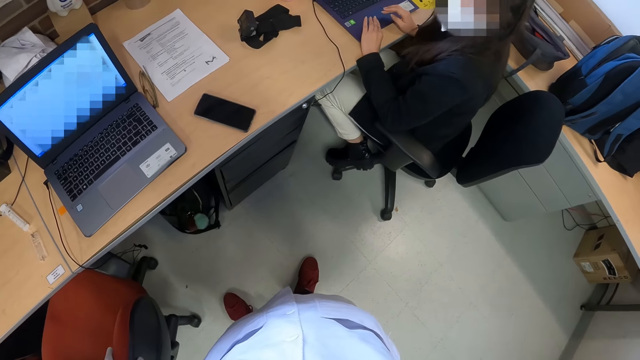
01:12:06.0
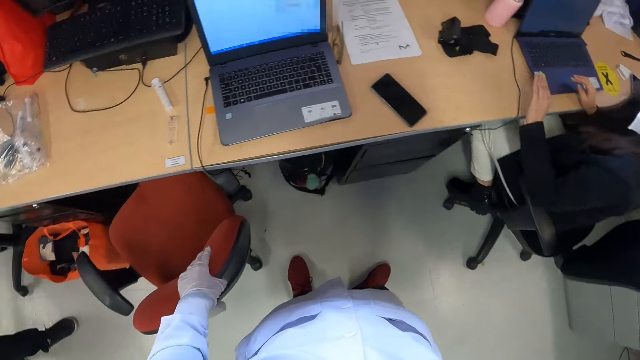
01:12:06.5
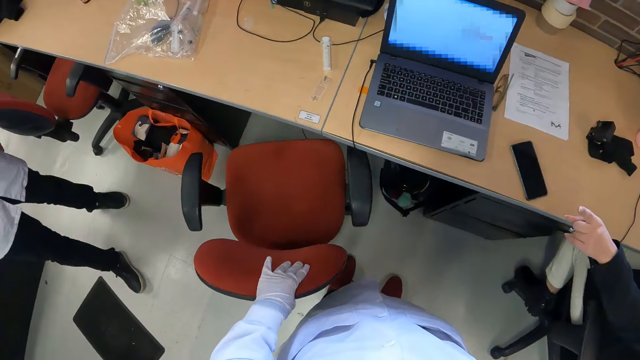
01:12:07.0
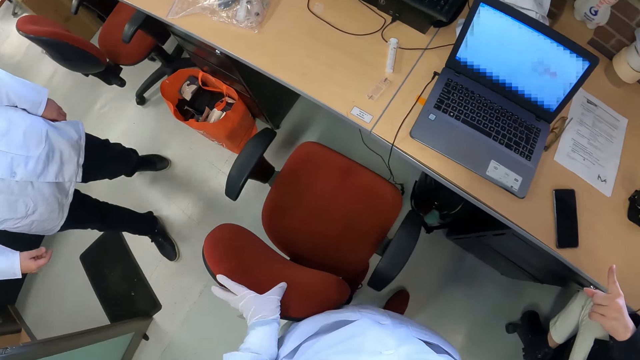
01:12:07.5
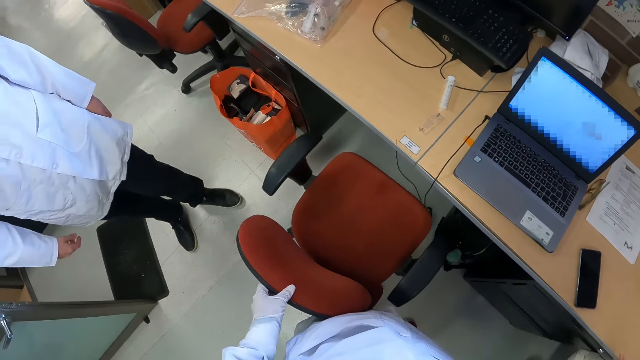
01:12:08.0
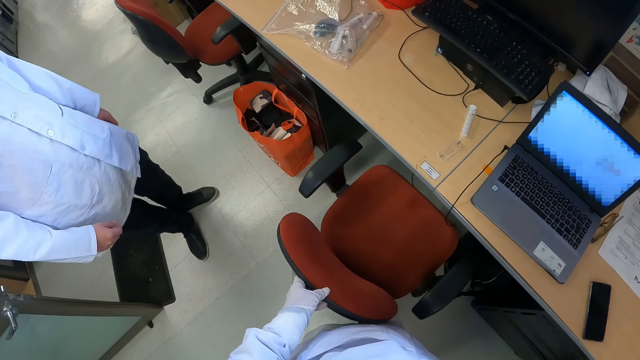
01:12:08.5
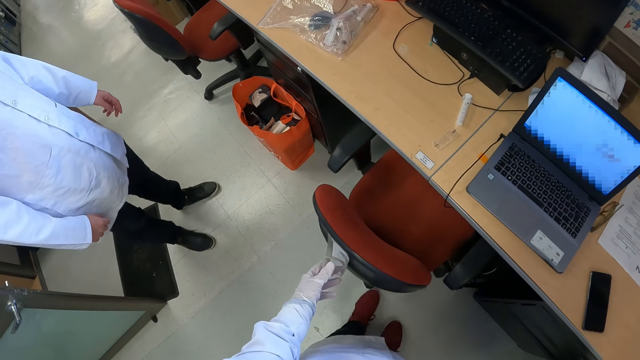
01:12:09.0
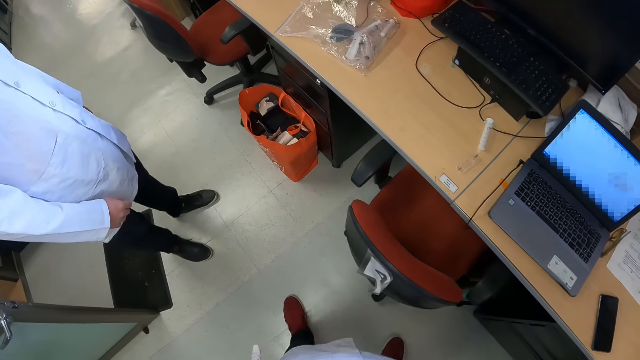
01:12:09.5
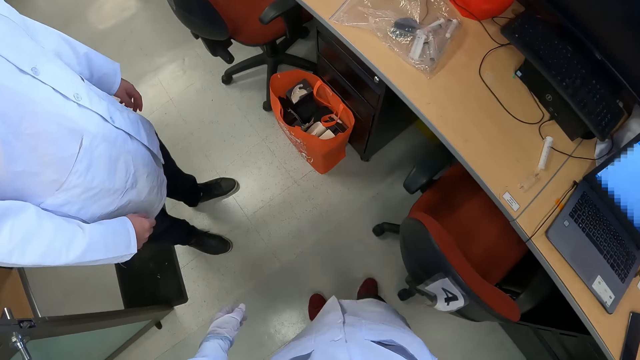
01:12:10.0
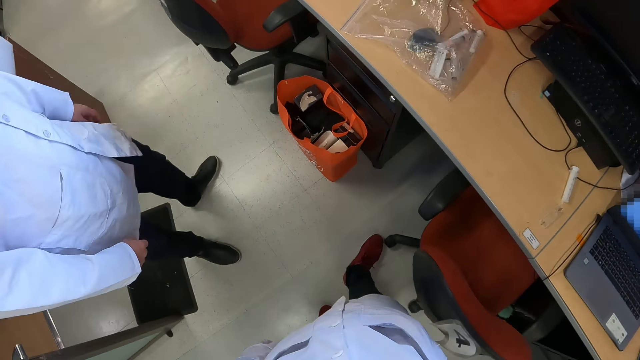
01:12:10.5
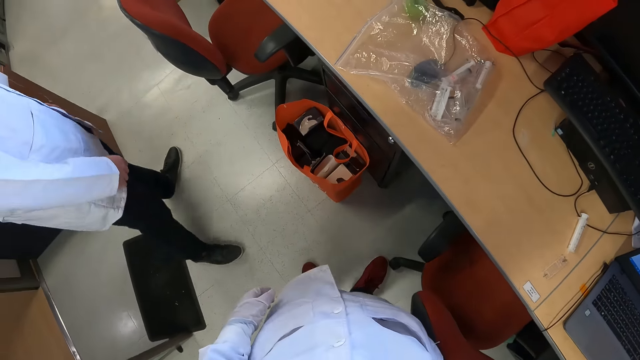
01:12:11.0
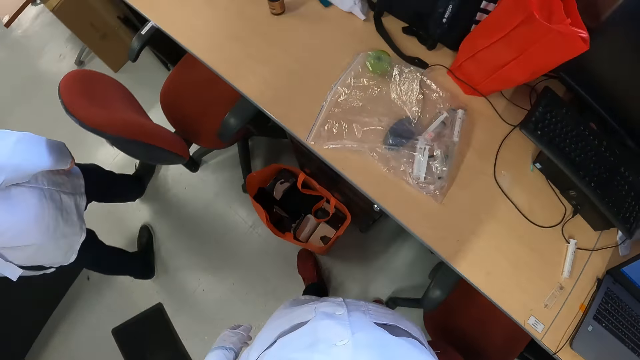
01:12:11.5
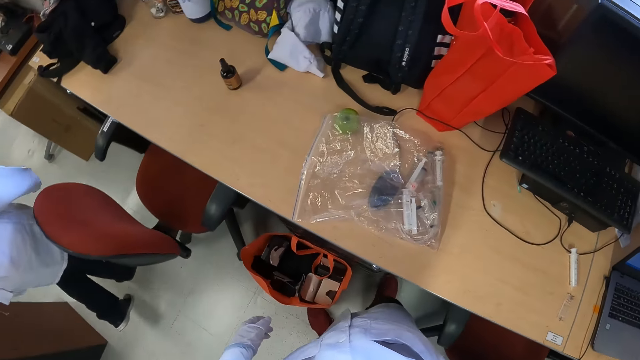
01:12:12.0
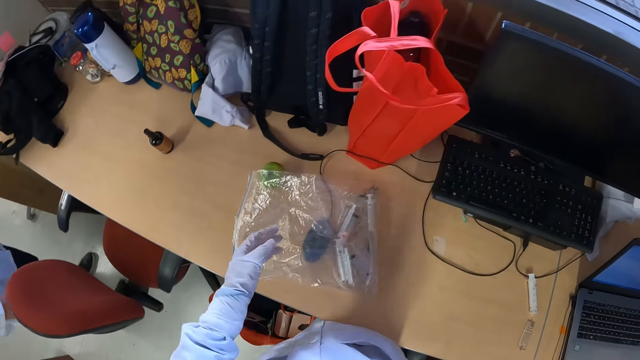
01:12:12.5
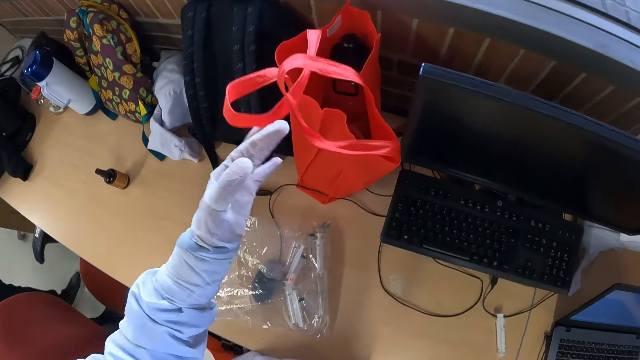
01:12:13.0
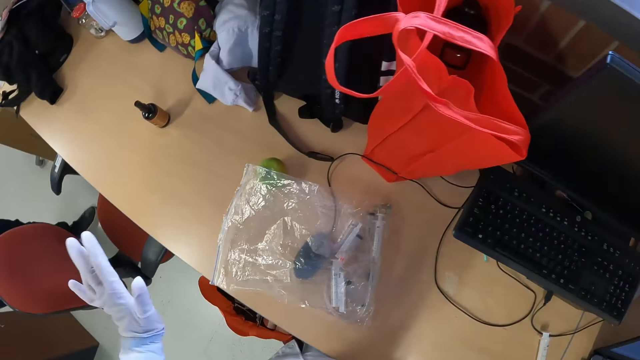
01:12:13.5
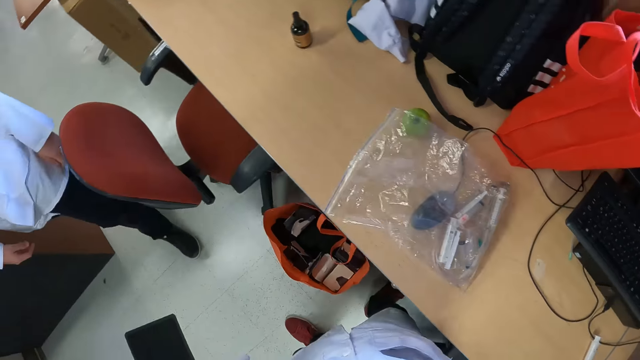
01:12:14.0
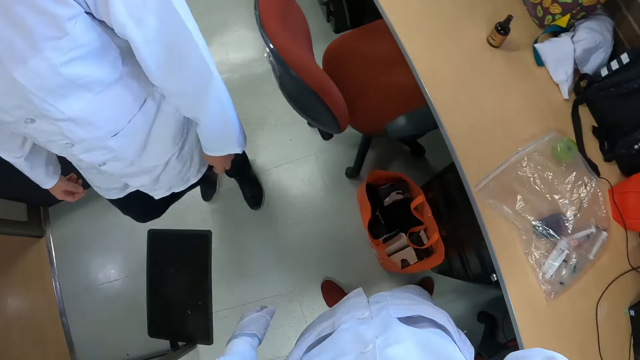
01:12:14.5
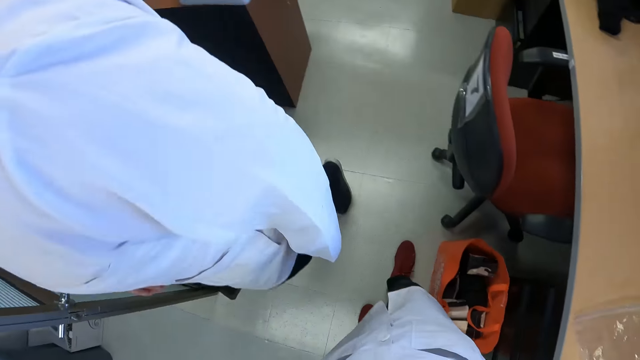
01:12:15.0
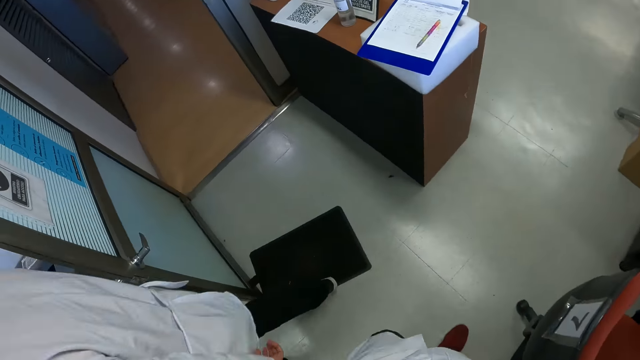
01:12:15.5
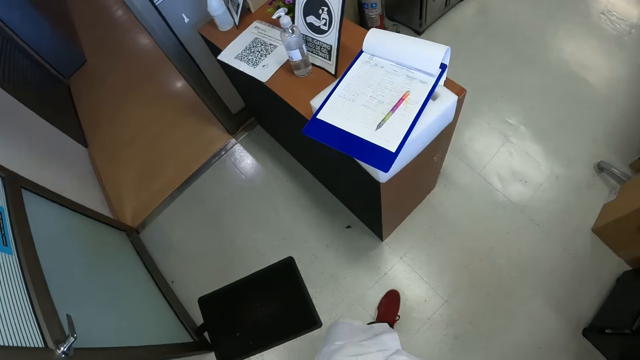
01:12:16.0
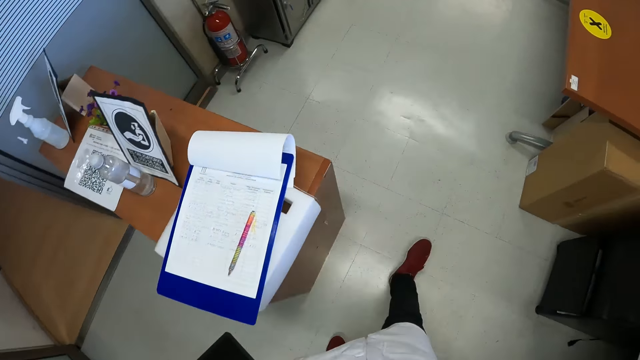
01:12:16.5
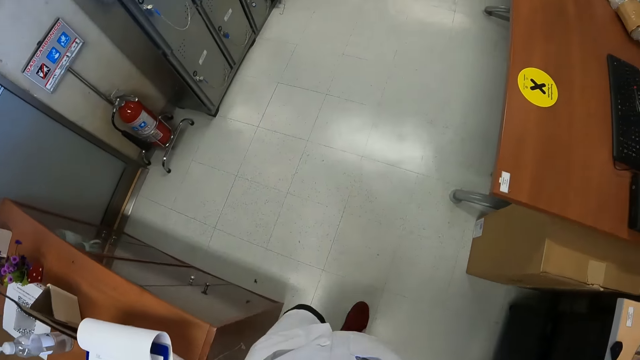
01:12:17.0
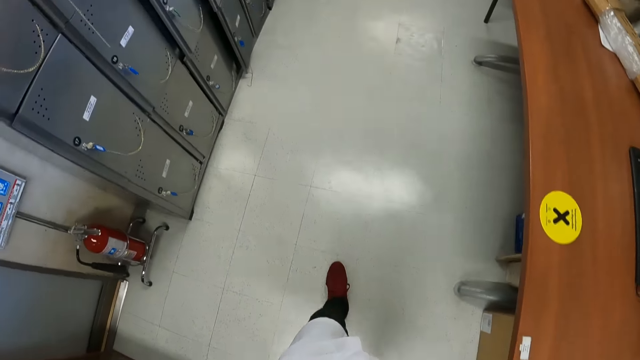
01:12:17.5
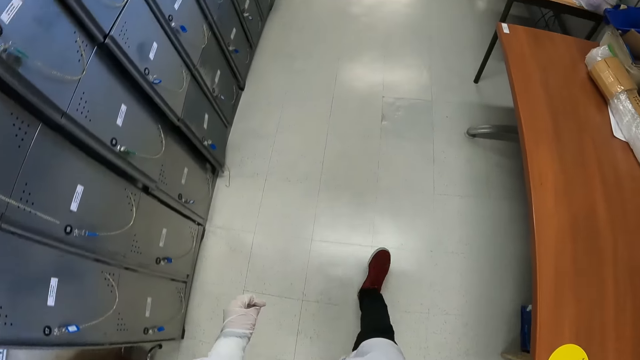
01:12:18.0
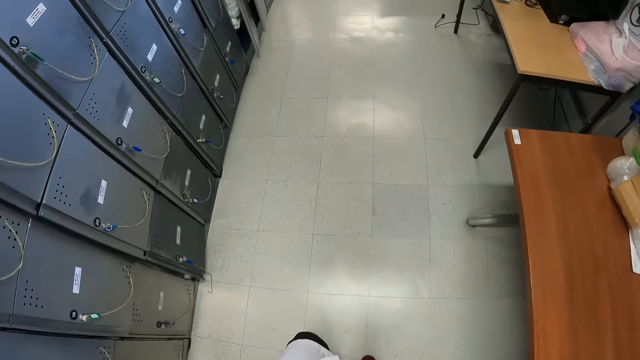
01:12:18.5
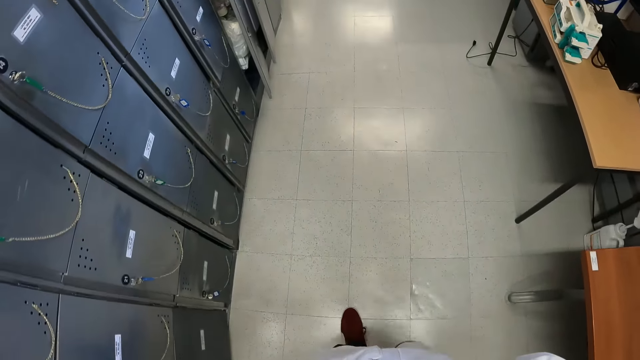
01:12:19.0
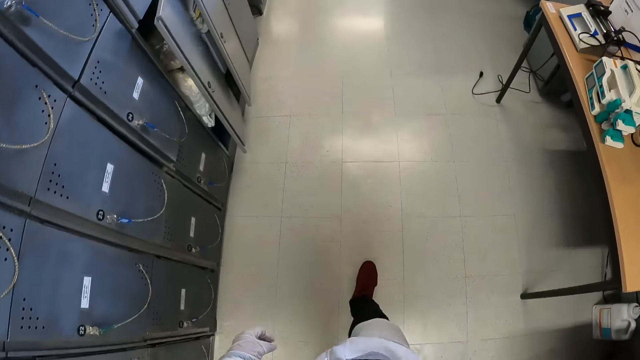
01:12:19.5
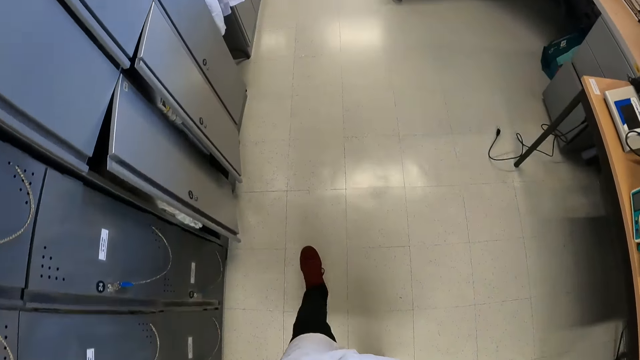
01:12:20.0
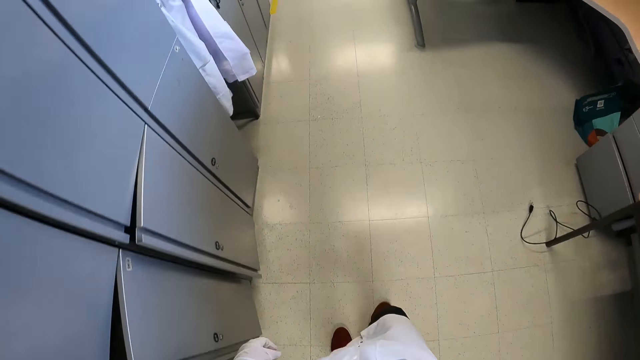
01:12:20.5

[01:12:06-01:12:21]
The camera wearer touches the carrier bag on the table with his gloved left hand. A man walks past the camera wearer. The camera wearer moves forward.

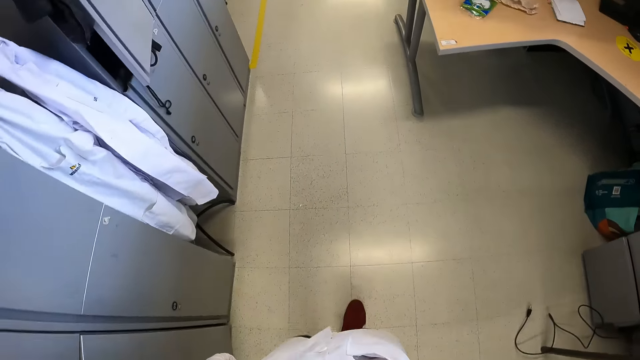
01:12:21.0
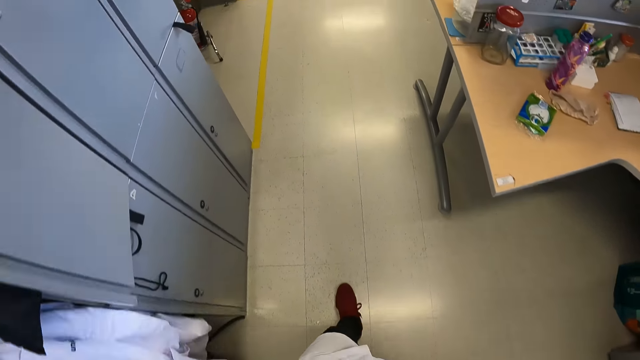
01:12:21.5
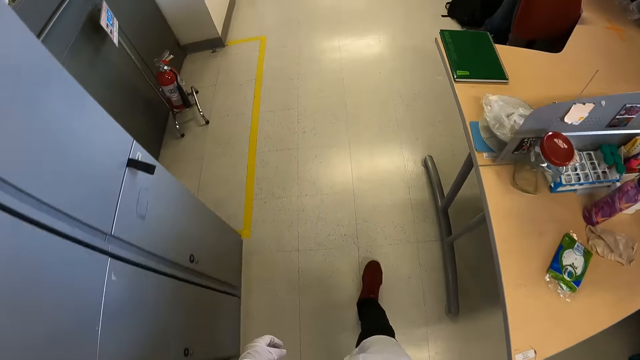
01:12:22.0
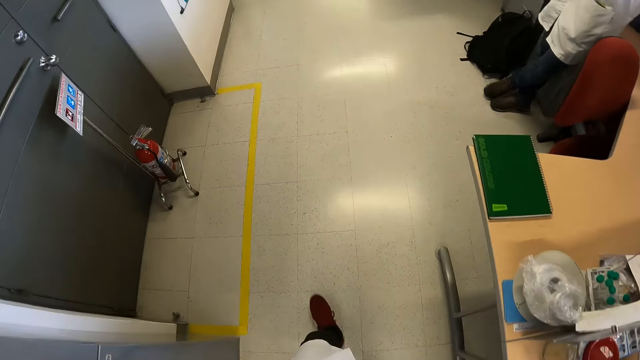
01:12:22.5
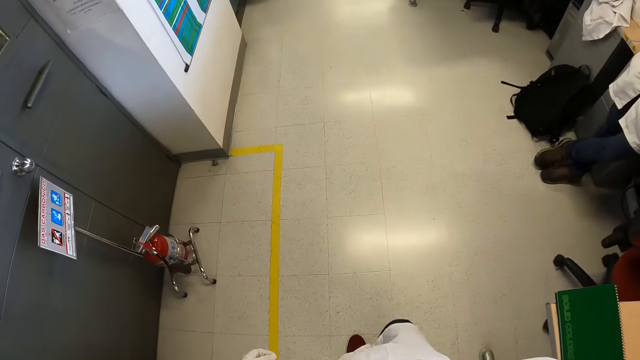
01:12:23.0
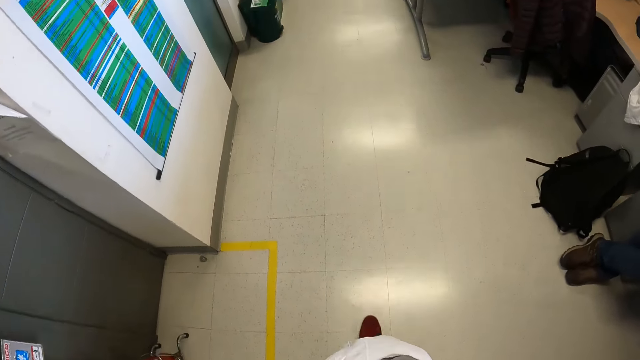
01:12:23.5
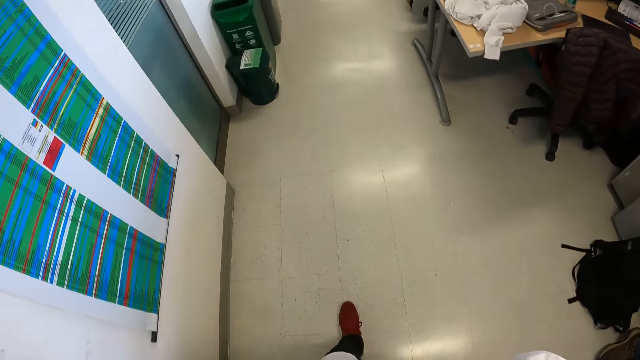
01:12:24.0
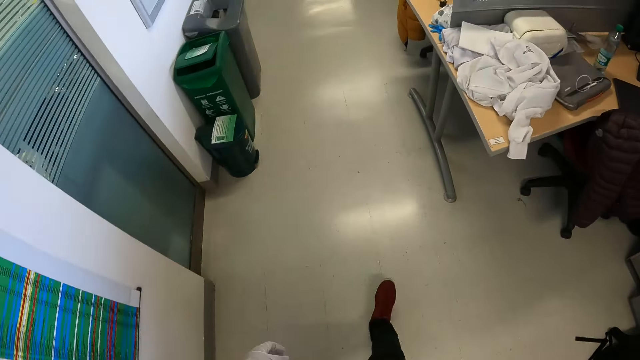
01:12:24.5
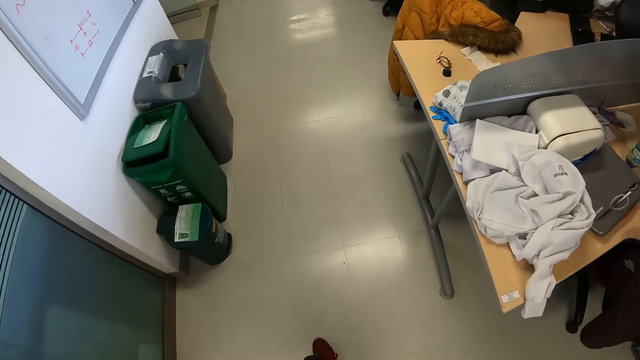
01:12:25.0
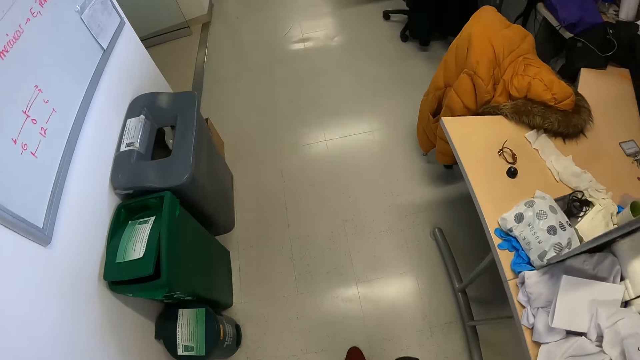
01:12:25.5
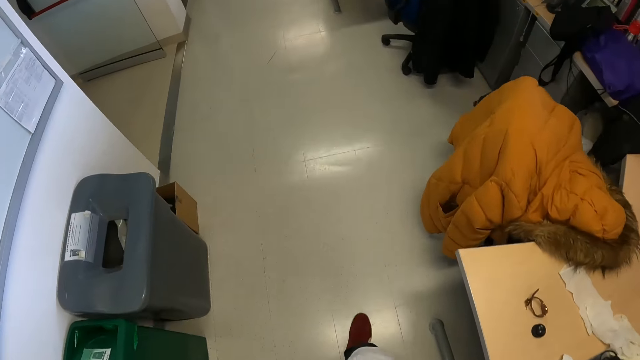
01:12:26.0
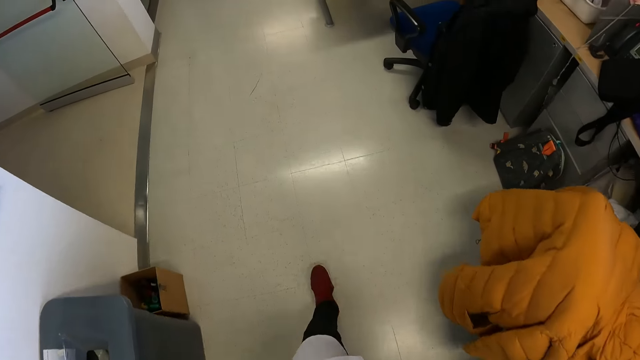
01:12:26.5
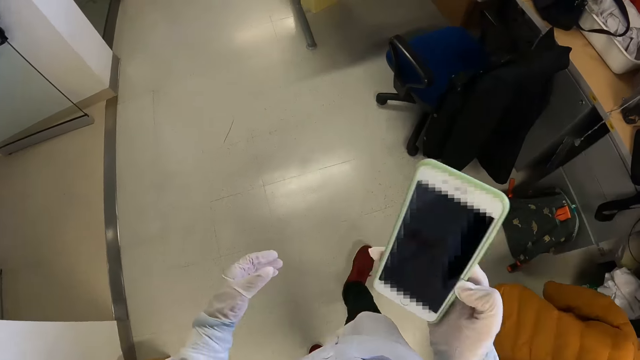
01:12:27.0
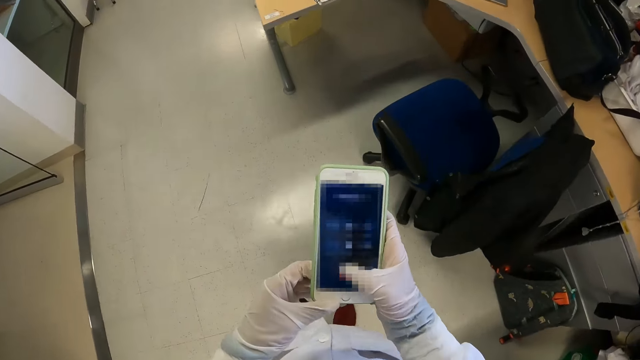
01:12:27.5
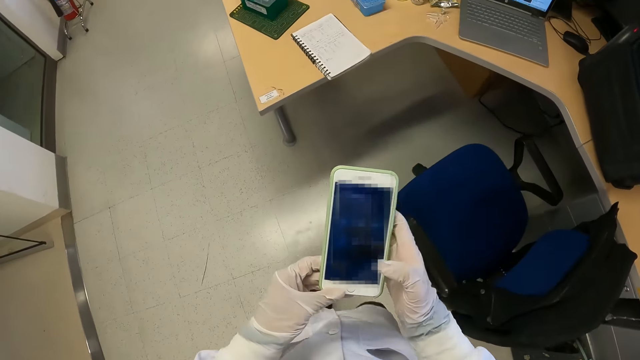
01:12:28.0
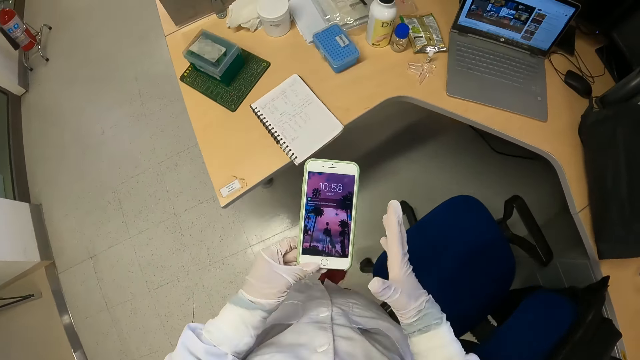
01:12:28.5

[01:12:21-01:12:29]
The camera wearer removes a phone from his right ear with his right hand. He operates the phone with his hands.
